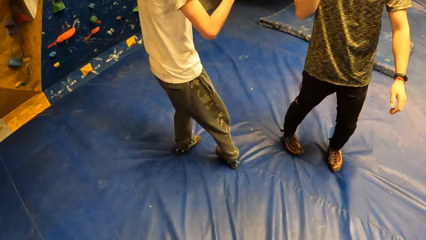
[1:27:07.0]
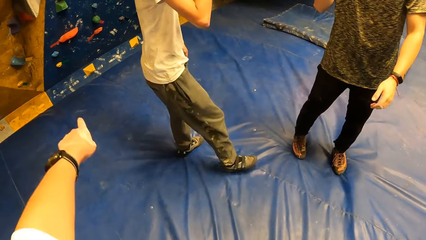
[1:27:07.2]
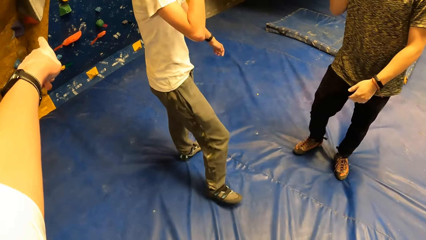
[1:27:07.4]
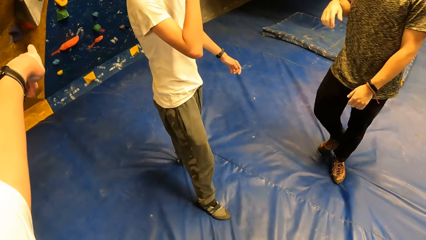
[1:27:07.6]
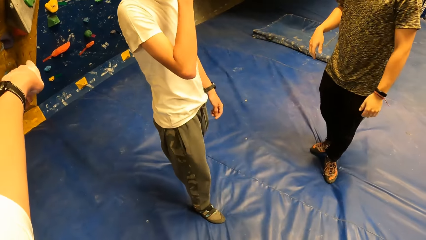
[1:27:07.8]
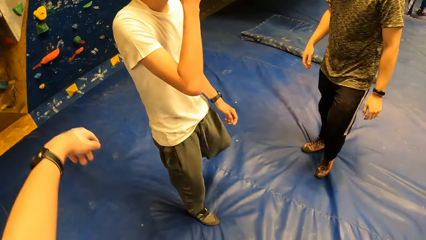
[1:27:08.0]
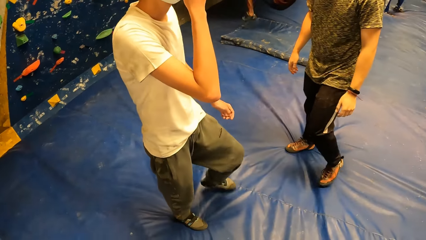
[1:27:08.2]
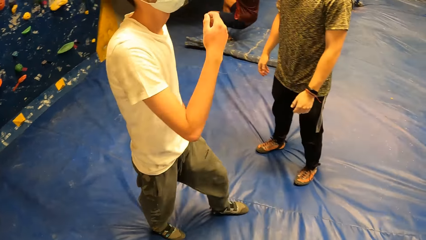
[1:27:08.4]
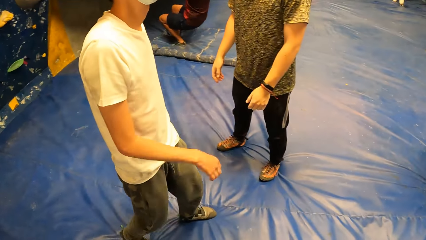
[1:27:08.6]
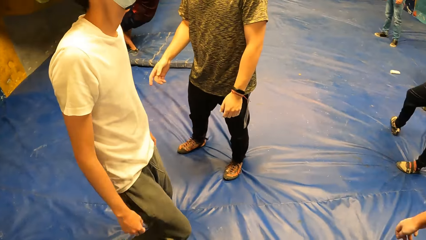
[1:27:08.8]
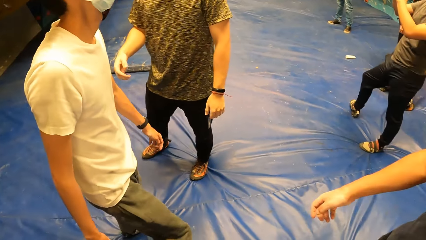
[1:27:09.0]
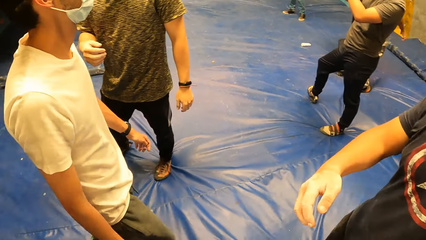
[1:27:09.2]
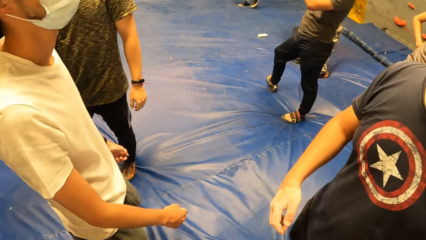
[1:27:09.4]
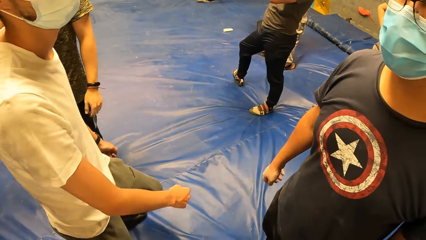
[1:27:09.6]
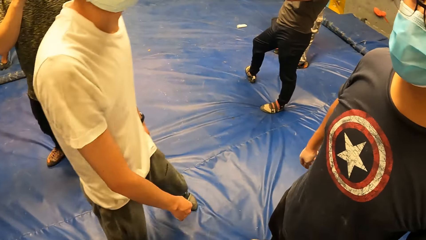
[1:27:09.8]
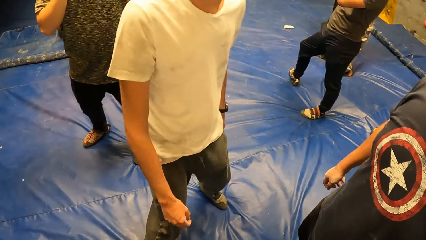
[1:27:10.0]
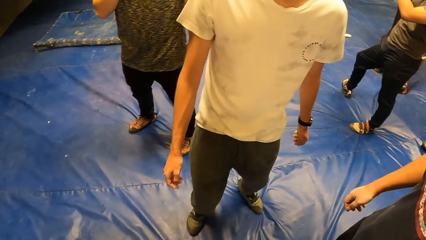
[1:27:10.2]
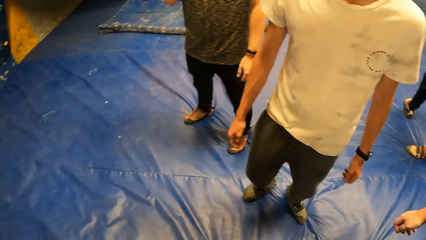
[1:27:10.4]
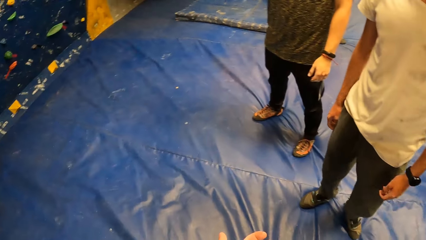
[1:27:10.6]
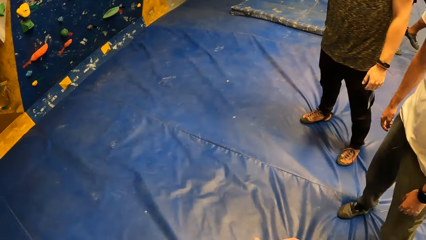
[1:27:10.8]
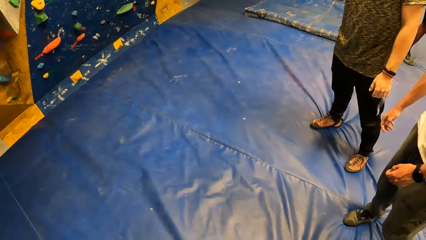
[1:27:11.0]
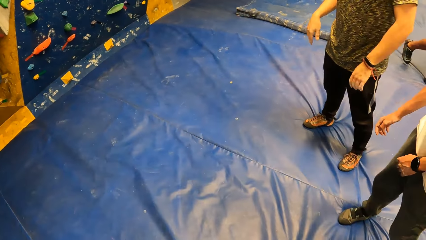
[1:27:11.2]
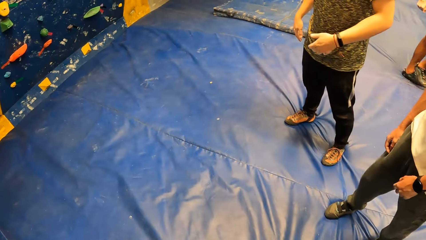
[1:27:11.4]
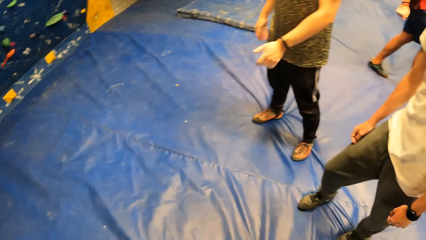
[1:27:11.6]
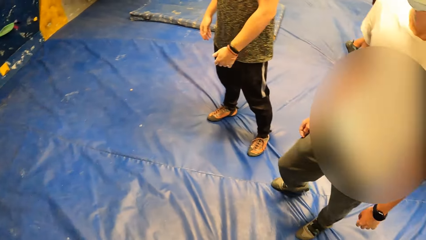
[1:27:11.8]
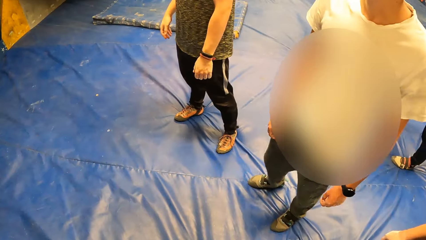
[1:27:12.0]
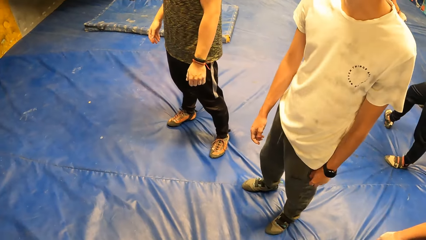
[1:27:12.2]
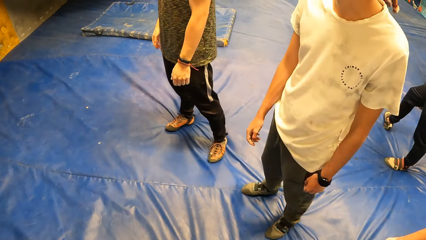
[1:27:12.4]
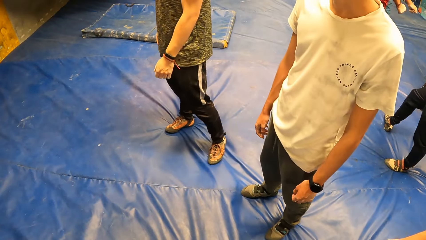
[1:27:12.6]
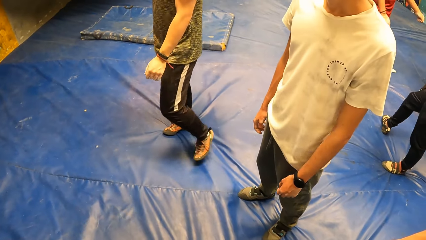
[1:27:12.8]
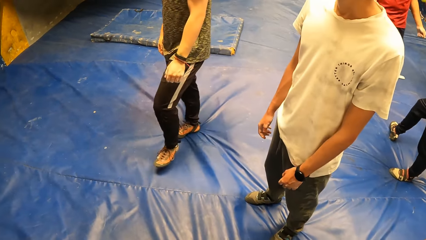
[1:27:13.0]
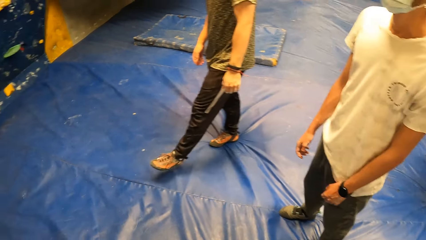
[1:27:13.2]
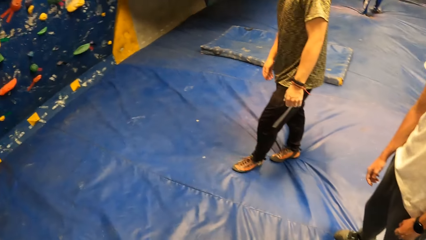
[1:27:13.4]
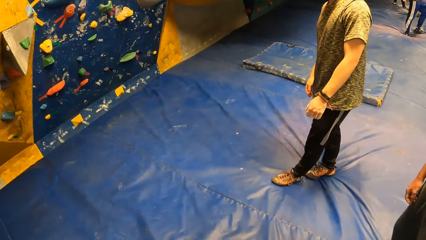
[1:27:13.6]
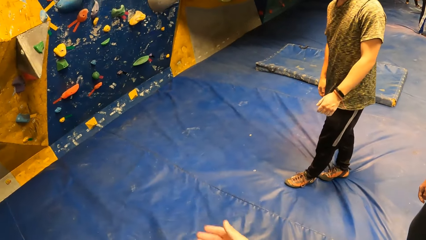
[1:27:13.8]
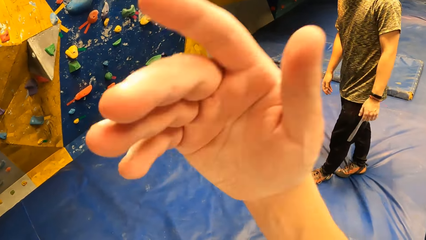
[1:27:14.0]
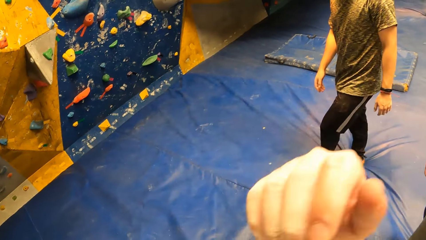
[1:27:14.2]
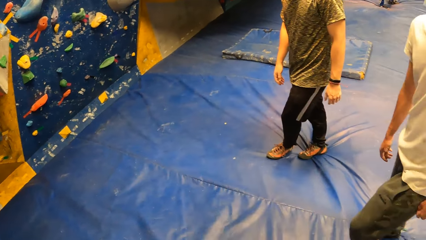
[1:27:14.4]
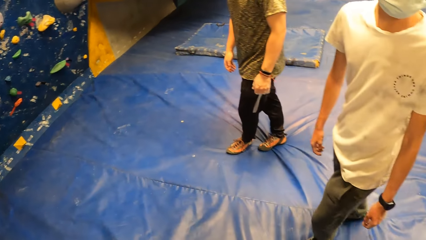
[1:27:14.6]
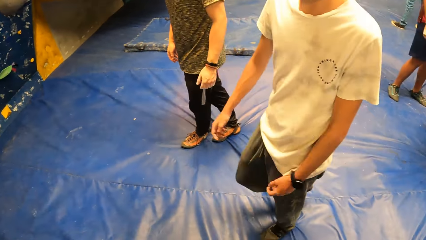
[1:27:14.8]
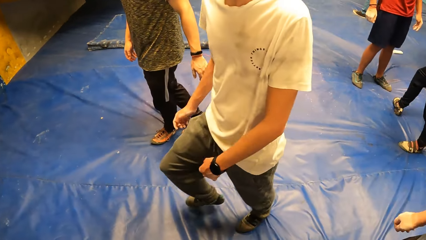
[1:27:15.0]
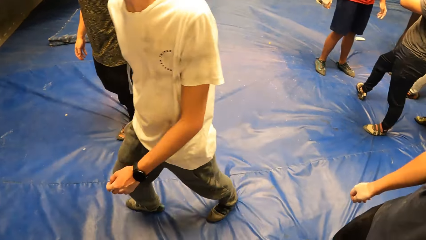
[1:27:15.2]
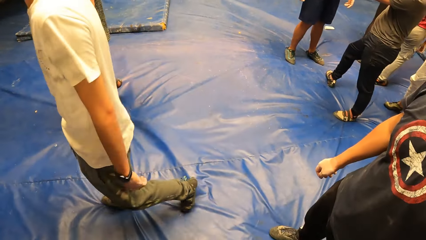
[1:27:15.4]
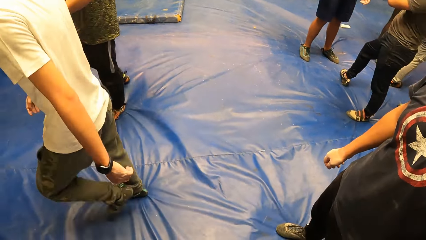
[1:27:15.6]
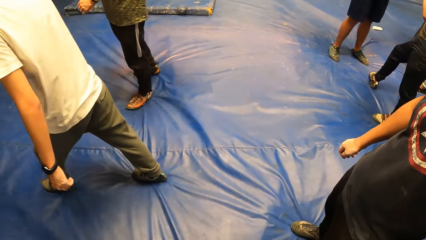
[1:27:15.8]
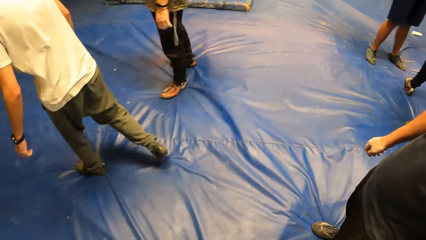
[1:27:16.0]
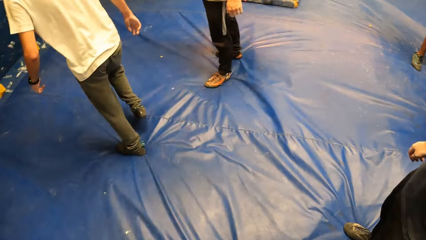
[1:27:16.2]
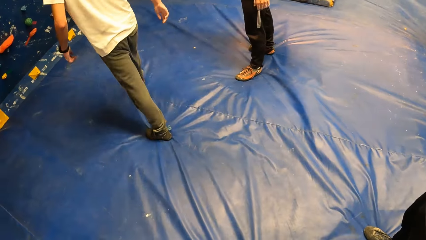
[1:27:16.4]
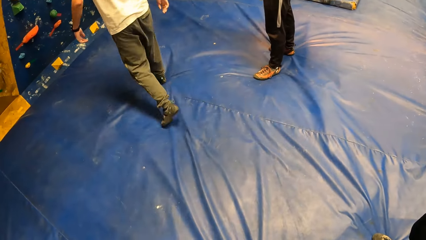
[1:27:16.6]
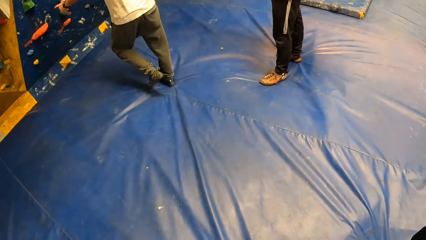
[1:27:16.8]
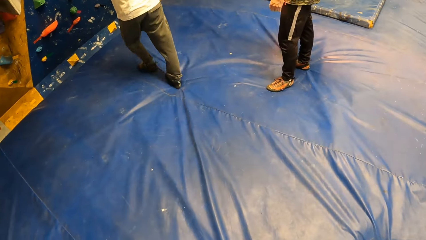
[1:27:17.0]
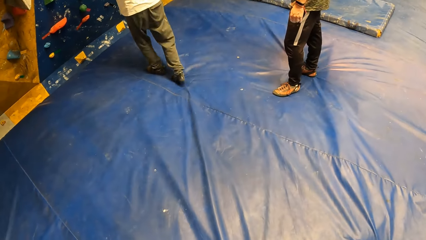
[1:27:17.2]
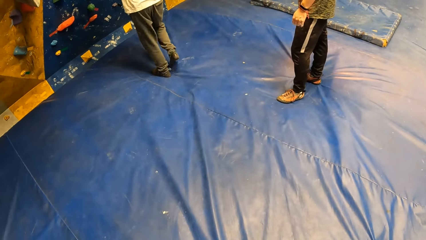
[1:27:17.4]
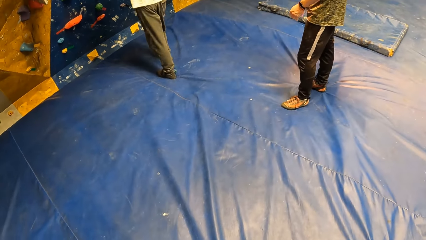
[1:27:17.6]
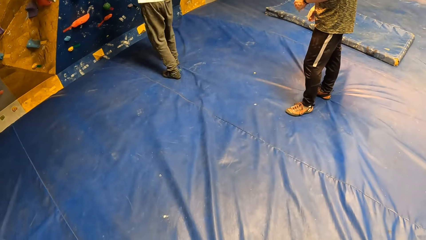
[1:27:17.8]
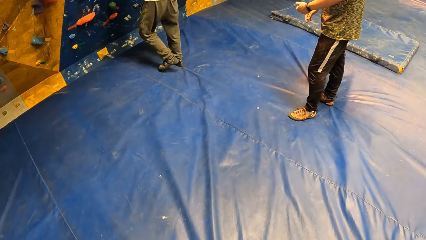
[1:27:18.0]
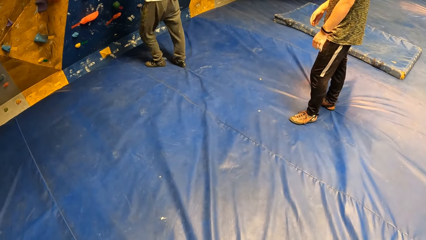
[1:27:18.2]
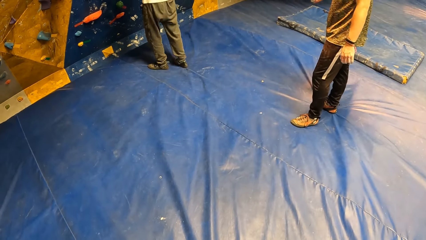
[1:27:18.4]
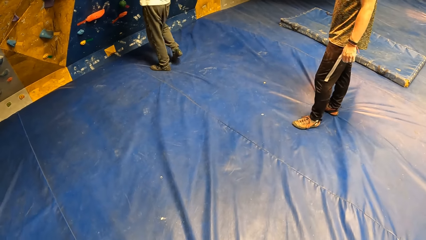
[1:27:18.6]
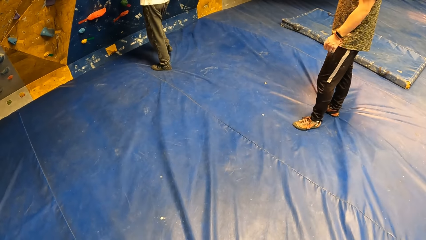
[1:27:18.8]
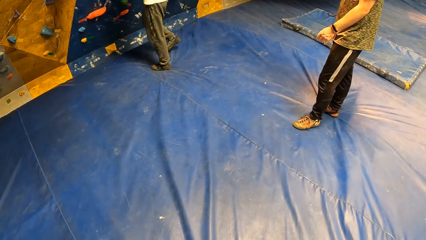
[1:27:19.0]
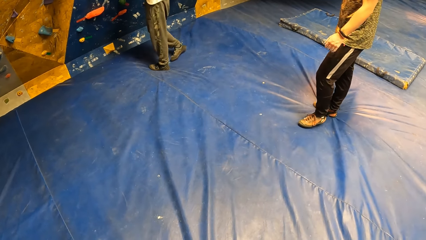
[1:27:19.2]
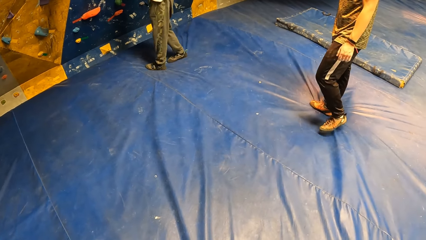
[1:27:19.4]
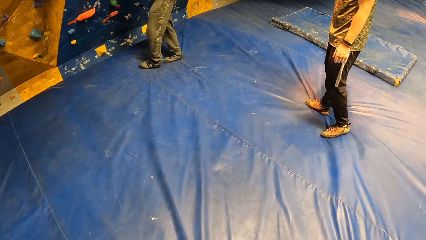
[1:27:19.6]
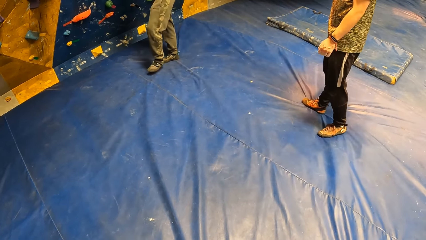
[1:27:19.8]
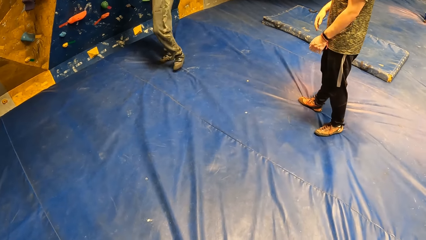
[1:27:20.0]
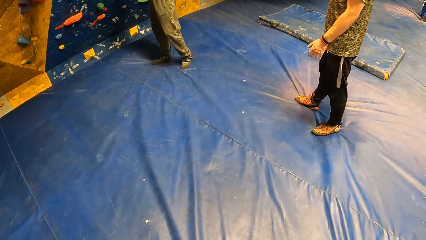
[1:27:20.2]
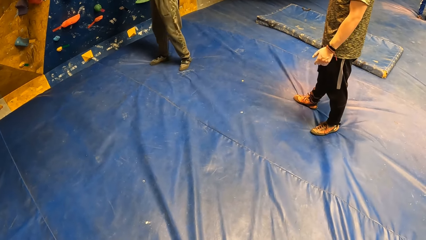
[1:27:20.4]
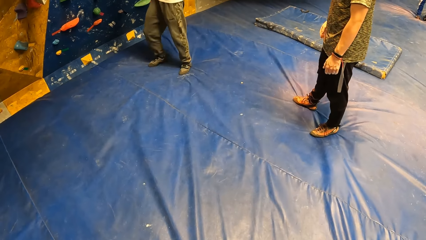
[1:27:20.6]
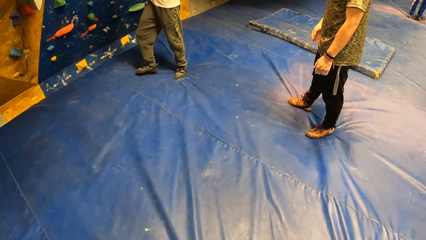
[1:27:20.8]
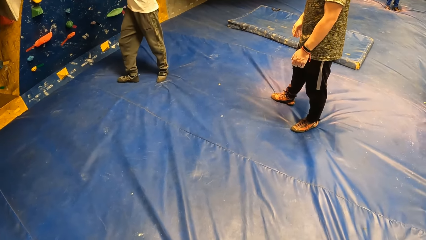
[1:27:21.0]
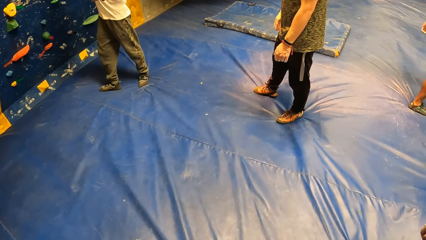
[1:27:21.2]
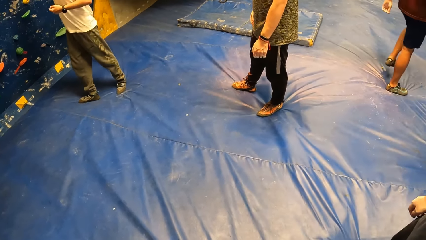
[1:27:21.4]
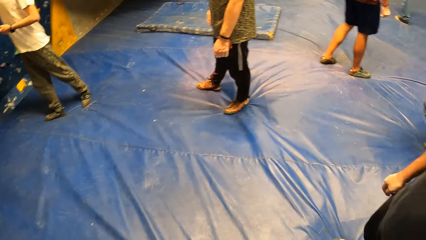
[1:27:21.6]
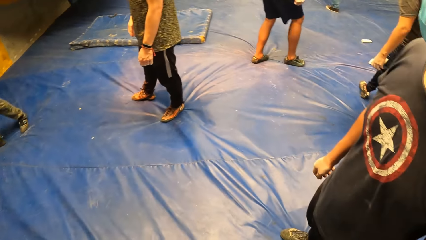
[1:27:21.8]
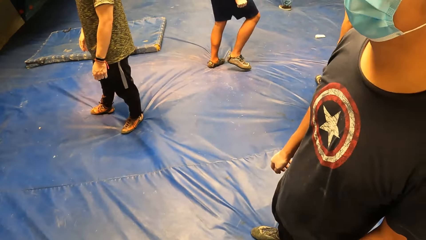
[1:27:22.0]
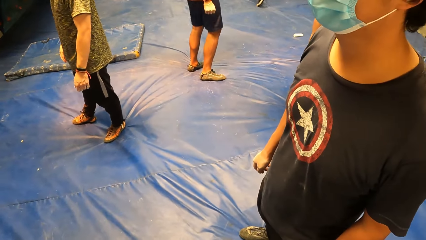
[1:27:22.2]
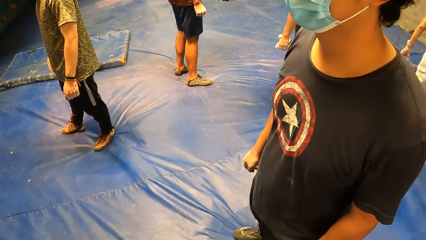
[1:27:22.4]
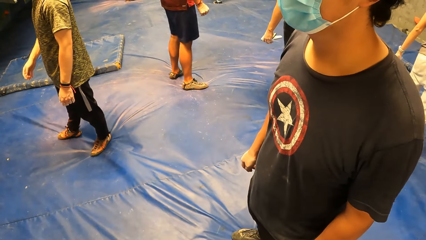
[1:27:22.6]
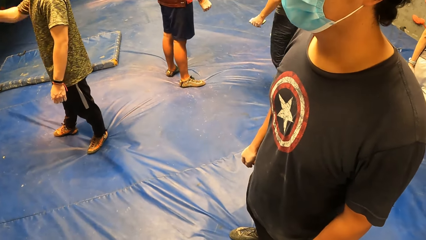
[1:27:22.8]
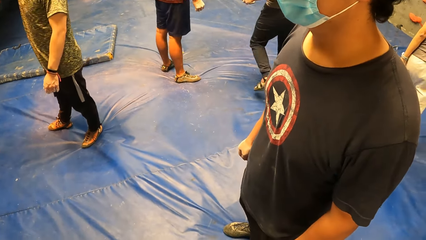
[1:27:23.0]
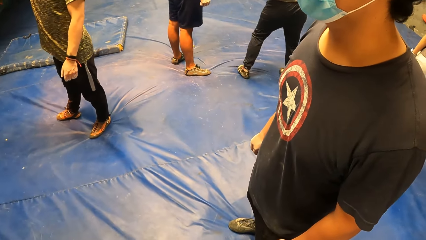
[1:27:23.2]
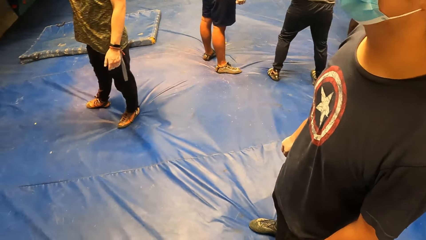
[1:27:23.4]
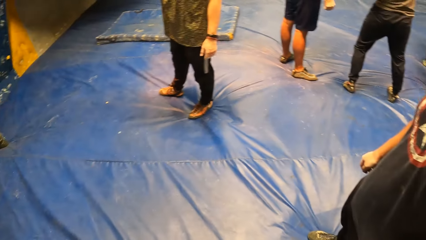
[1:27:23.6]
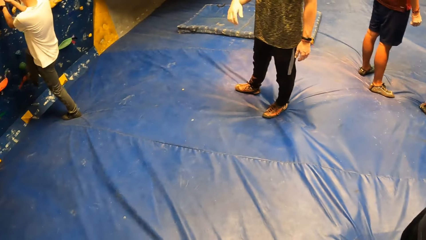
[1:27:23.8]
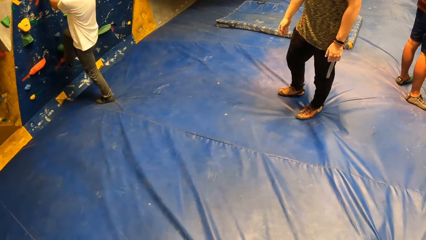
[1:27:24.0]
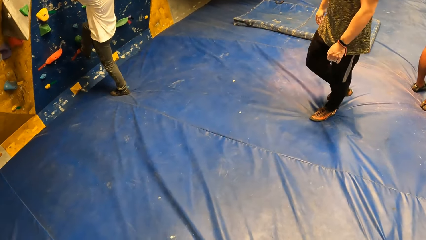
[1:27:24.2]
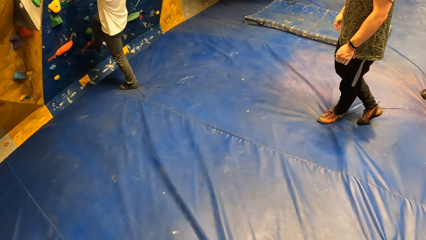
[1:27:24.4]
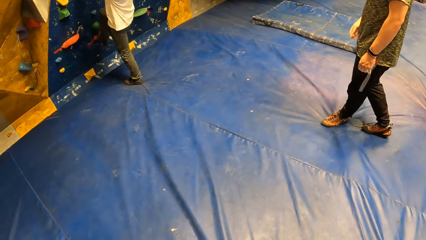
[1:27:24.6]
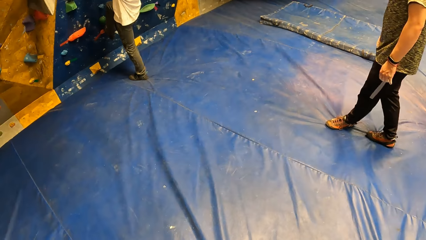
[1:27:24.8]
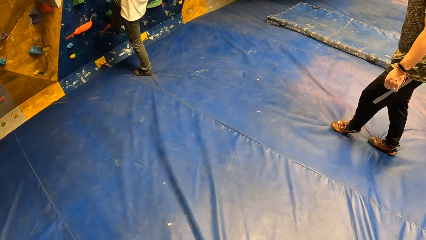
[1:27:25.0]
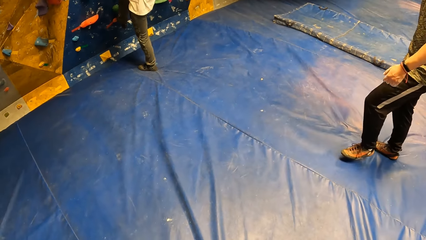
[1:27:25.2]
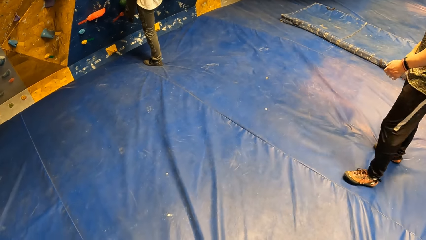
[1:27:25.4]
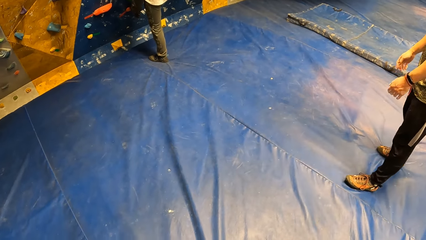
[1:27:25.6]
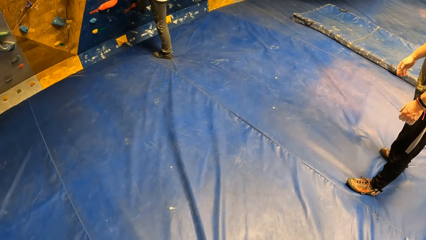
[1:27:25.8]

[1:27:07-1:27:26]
A man turns around. Another man and the first man adjust masks. The camera wearer points at something. The second man moves around the room and turns around. The second man, the first man, and a third man stand in the room. The second man and the first man move hands. The first man moves a leg. The camera wearer moves a hand up. A fourth man walks to the wall. The second man moves around the room. The first man moves hands. The second man does something. The first man moves a hand. The second man does something. The camera wearer looks around. The first man points at something. The second man does something. The fourth man places a leg on the wall. The first man moves backward.
